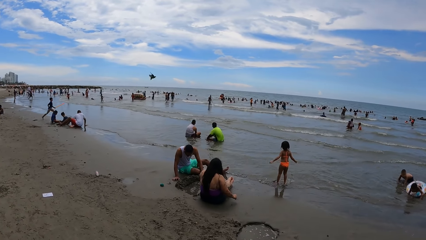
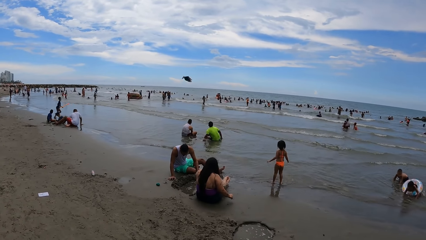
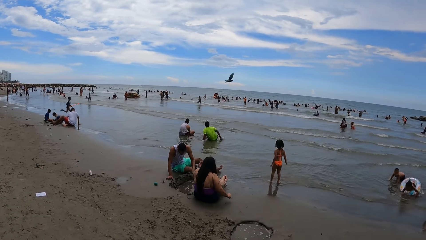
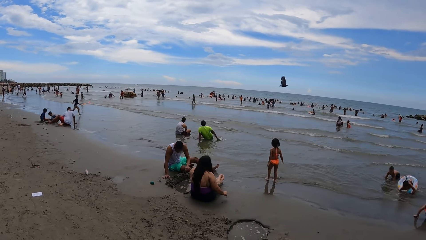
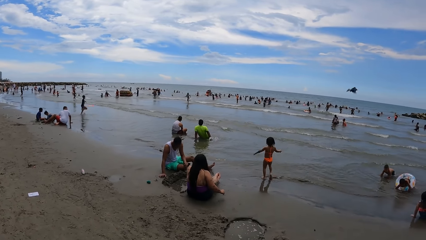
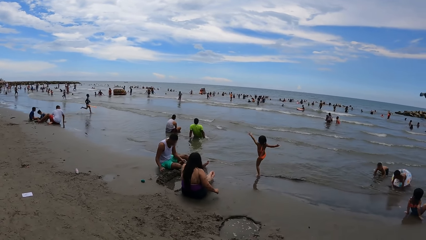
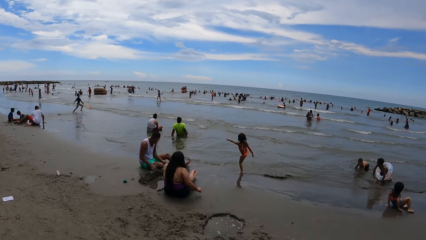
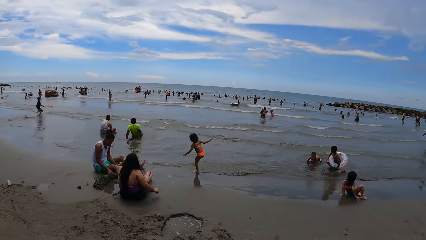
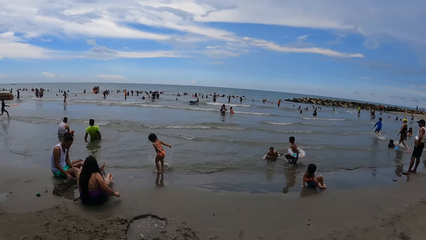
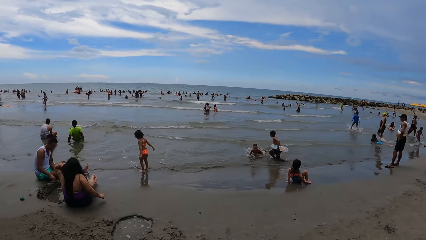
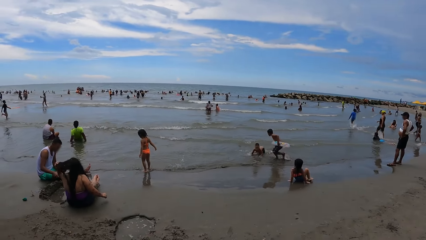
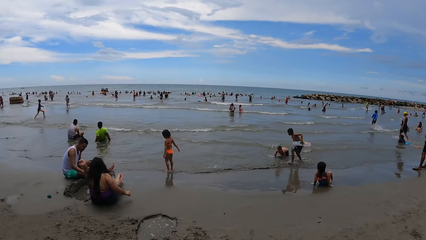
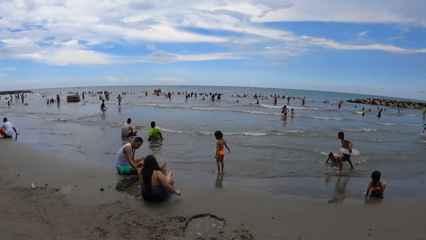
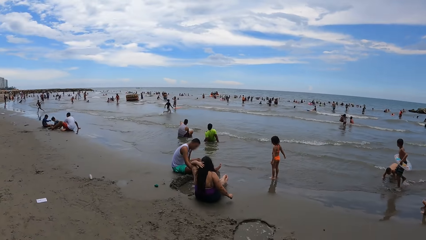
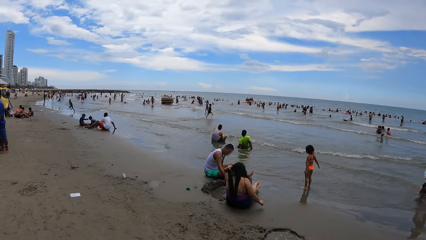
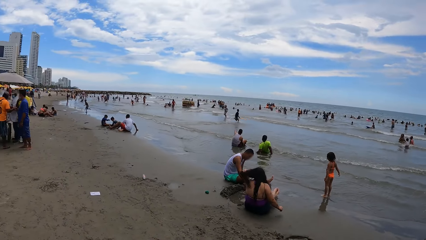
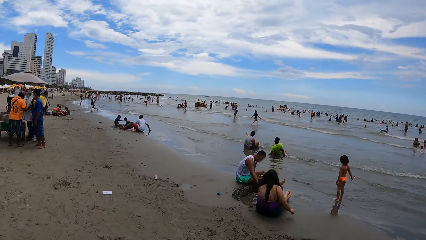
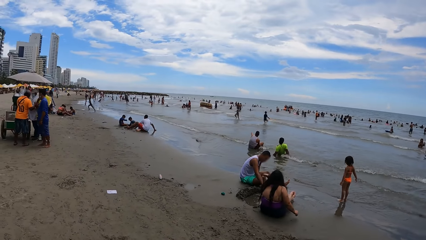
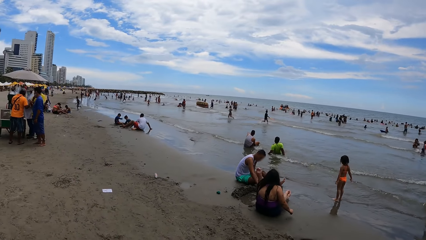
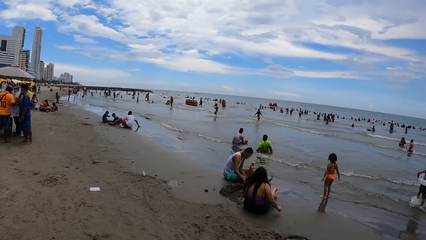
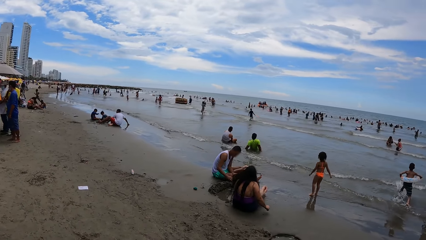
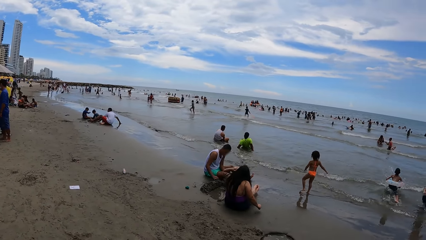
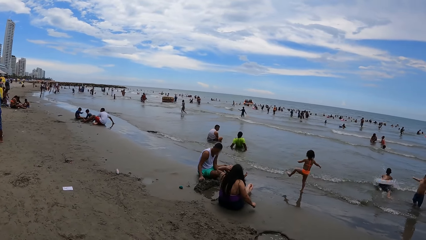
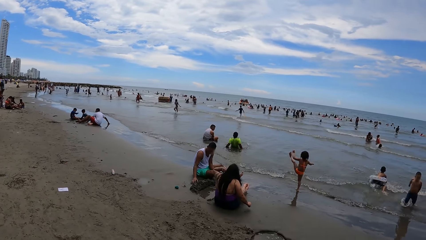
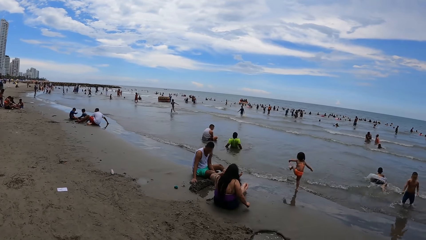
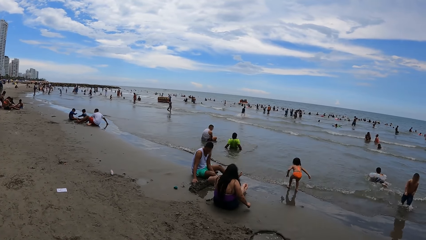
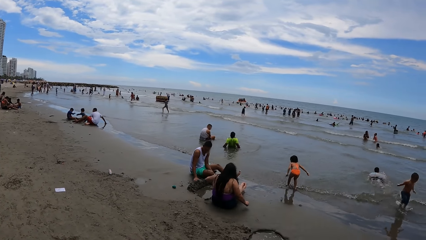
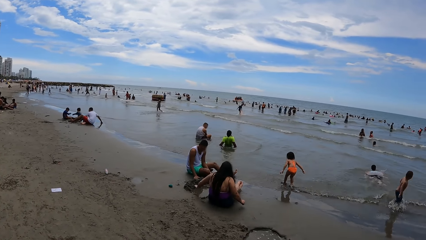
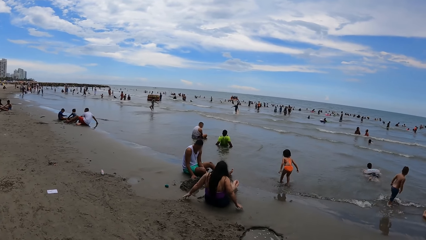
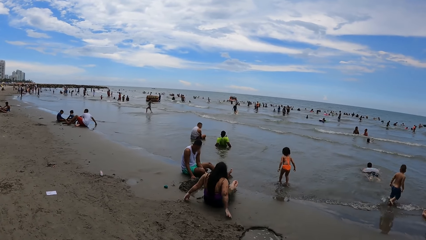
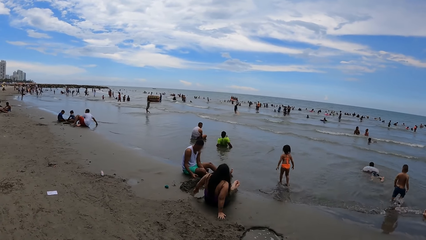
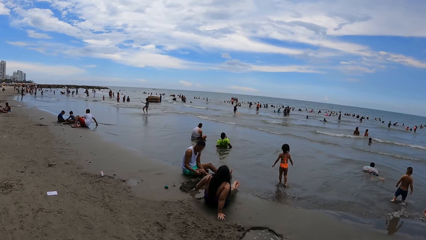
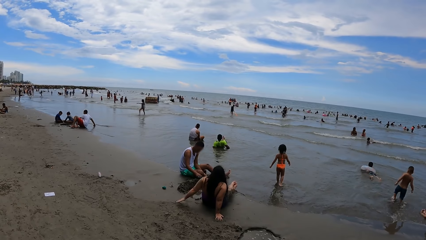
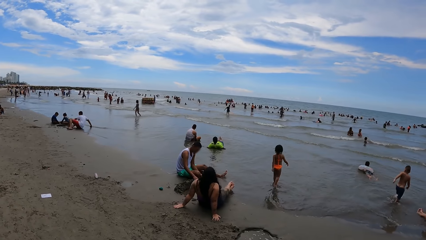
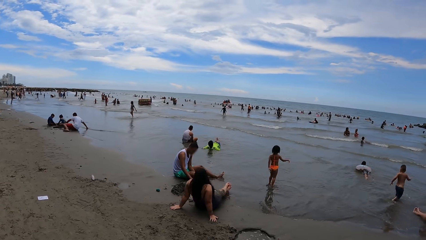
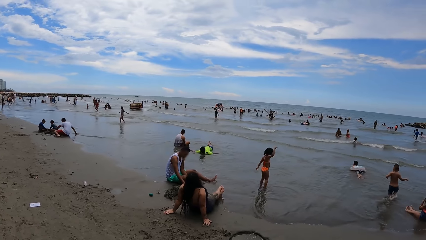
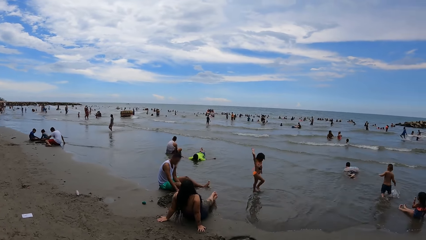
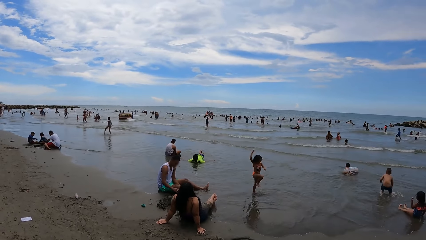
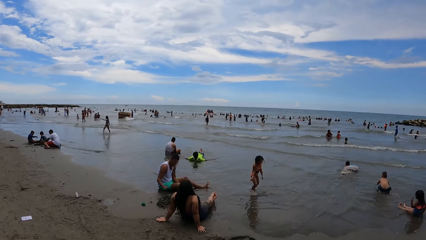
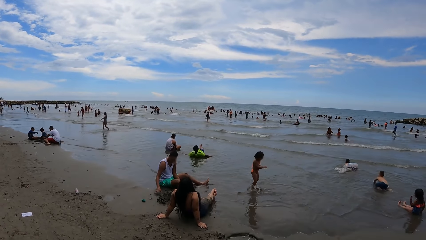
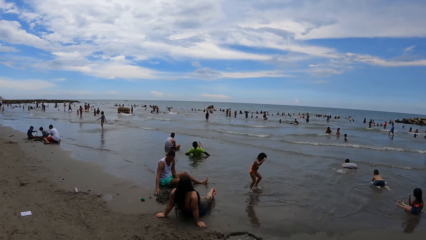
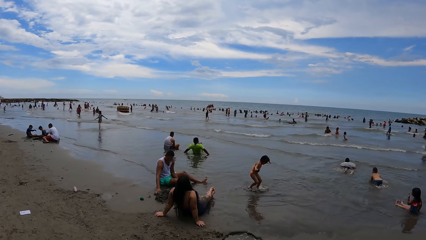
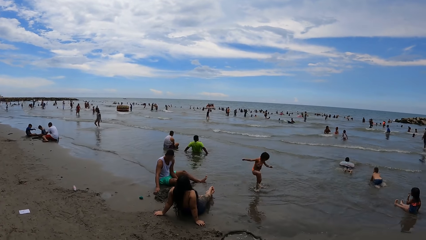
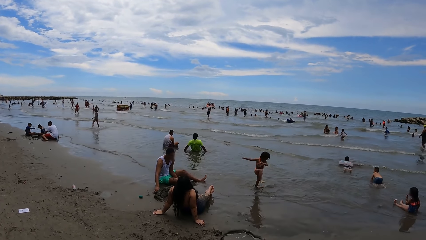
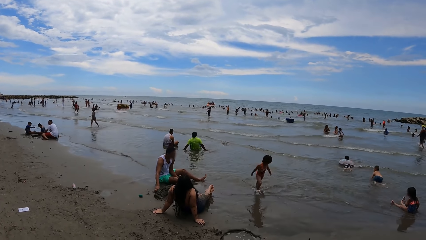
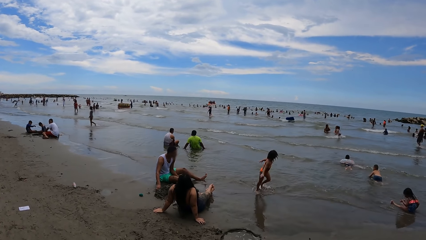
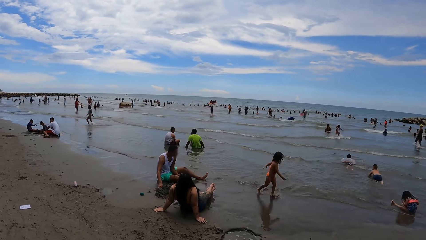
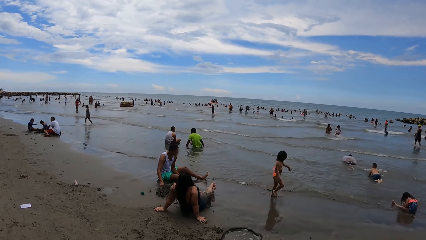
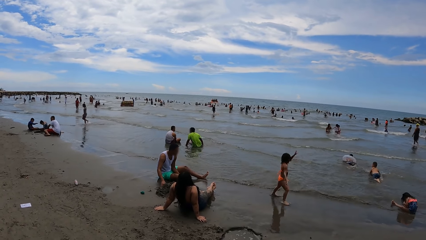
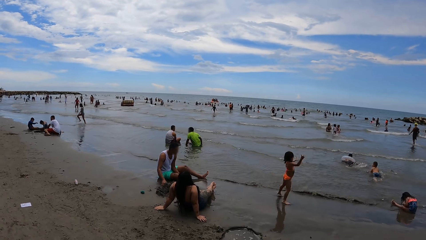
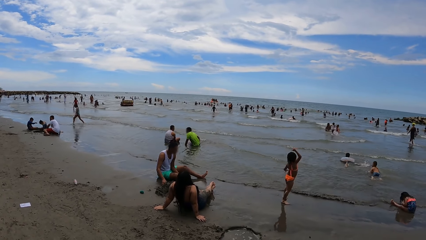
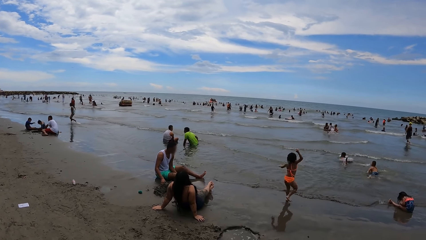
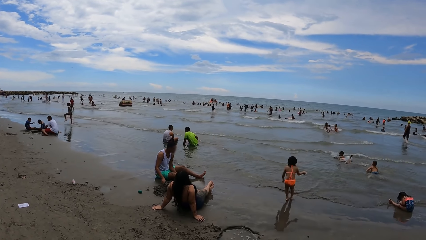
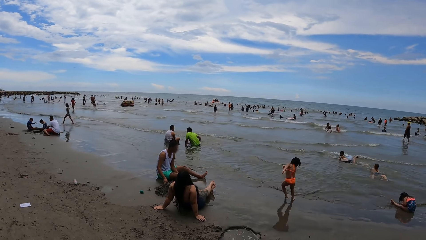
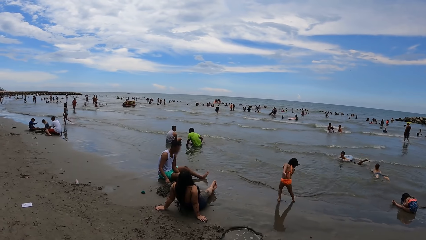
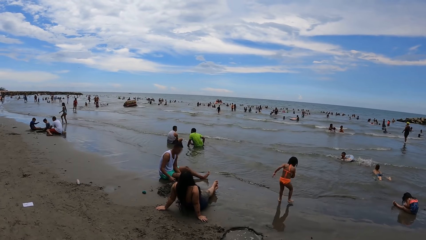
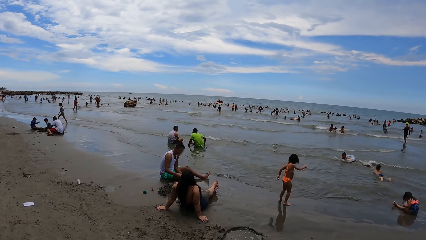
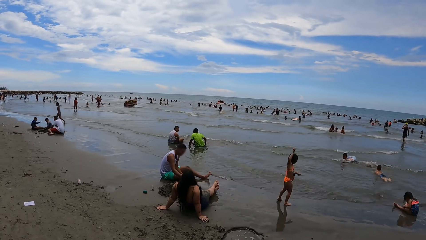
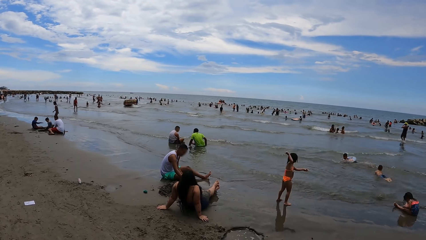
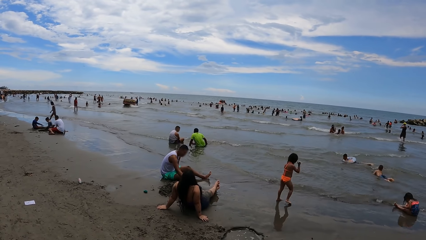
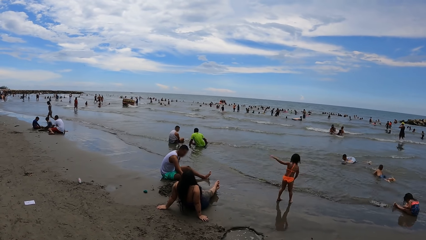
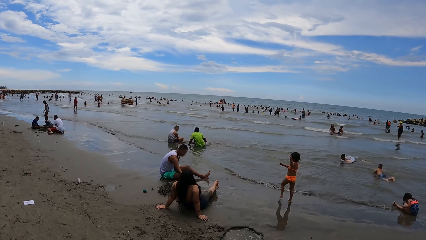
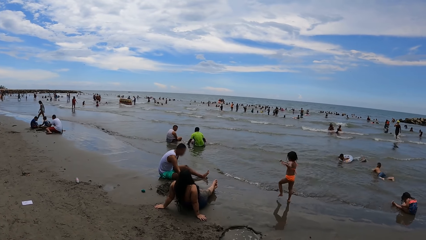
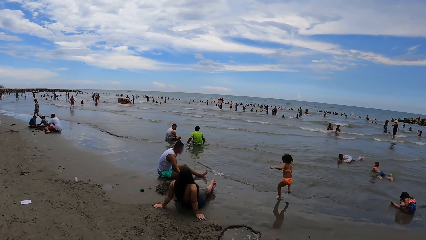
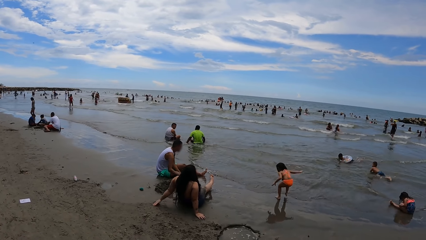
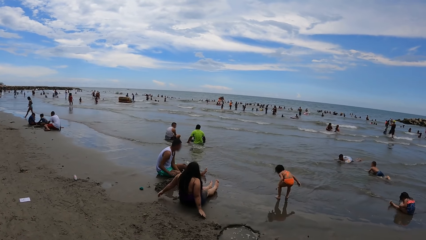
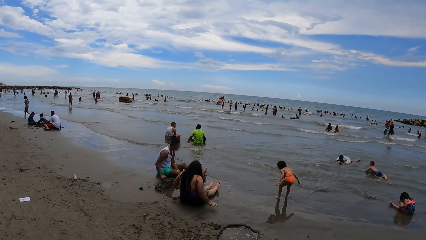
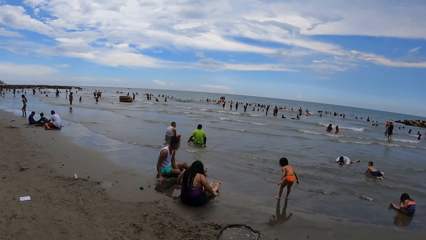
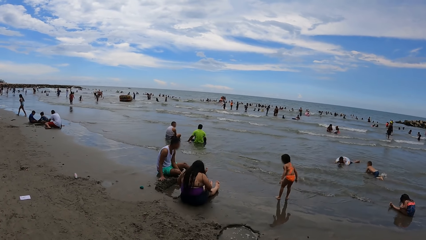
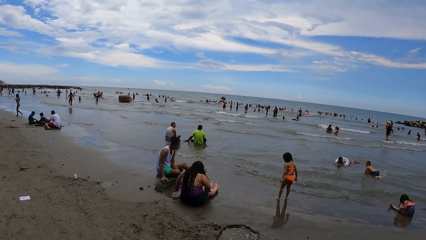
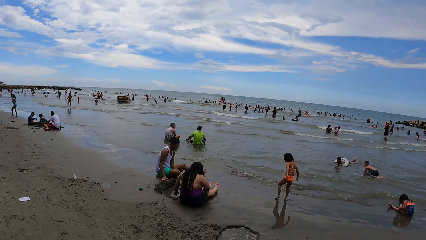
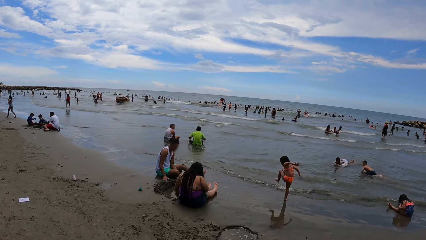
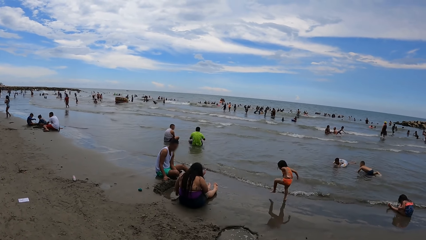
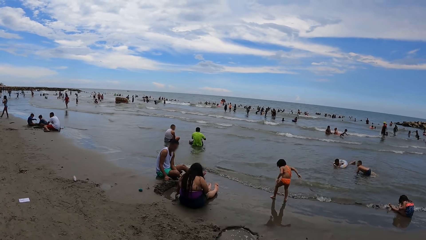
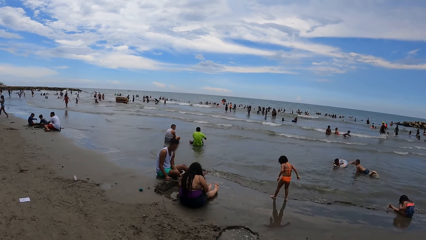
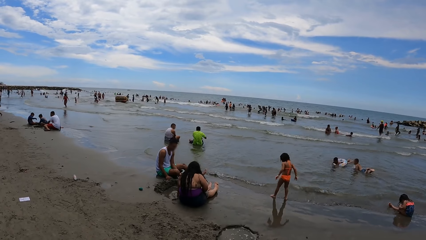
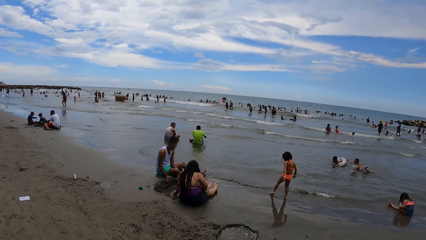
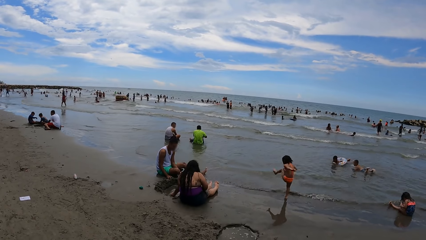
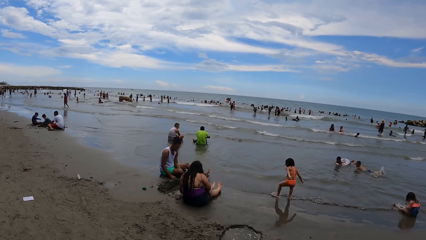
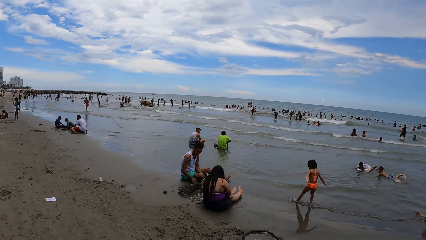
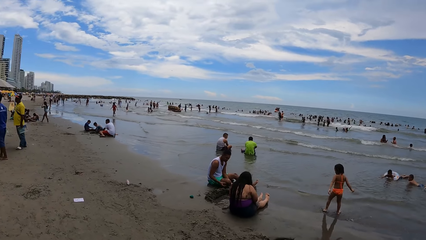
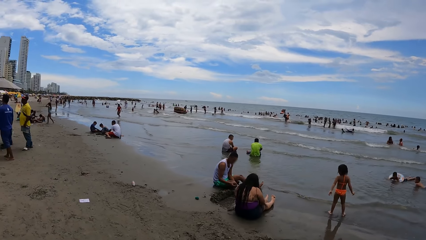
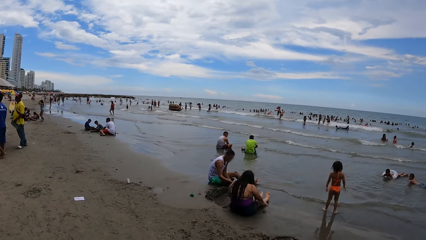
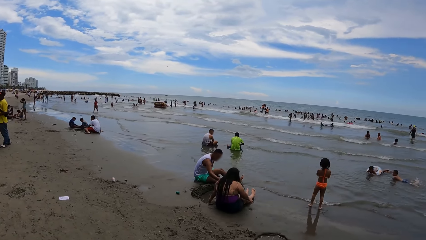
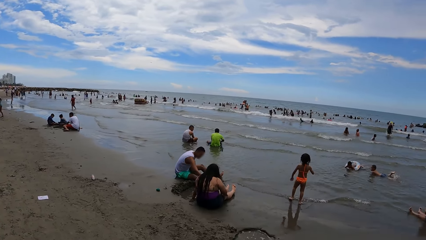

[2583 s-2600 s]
The camera wearer looks around. They look around again.
